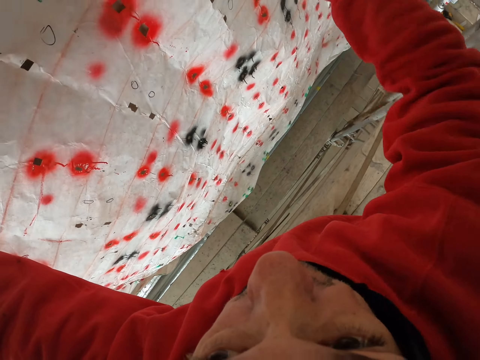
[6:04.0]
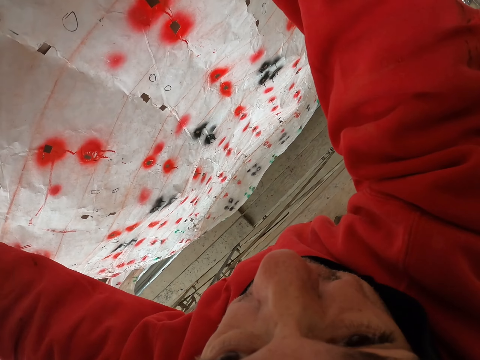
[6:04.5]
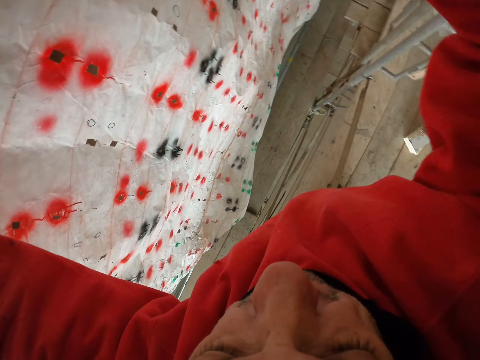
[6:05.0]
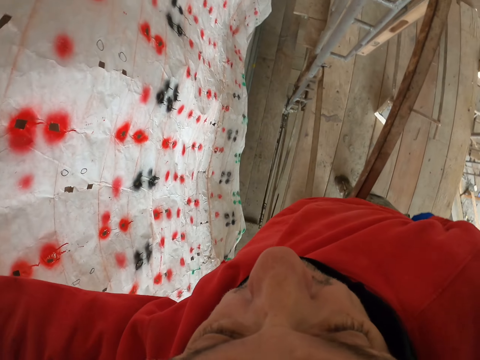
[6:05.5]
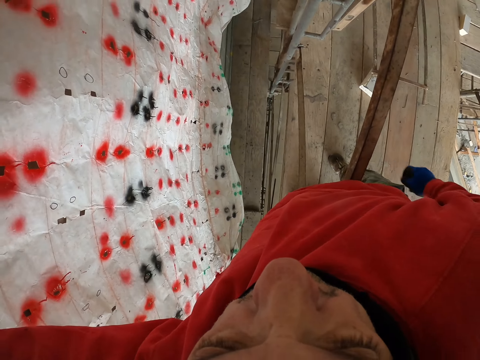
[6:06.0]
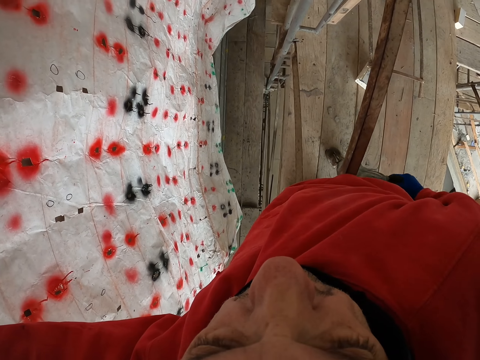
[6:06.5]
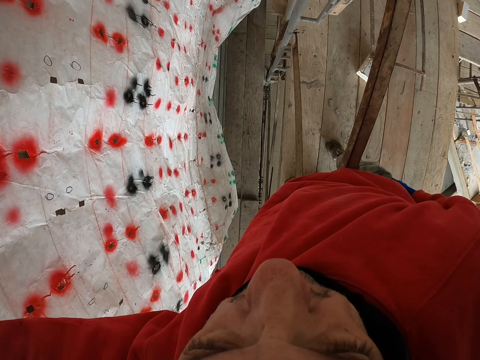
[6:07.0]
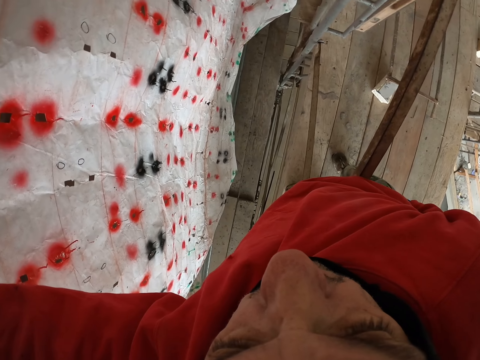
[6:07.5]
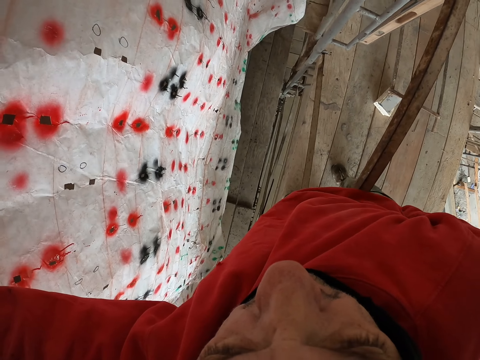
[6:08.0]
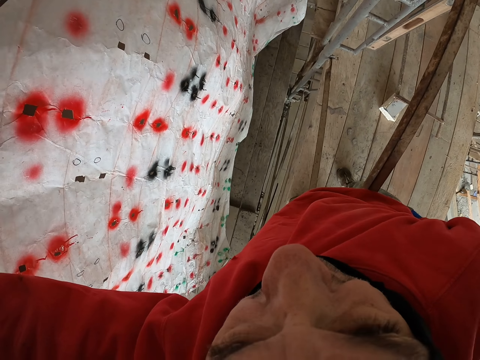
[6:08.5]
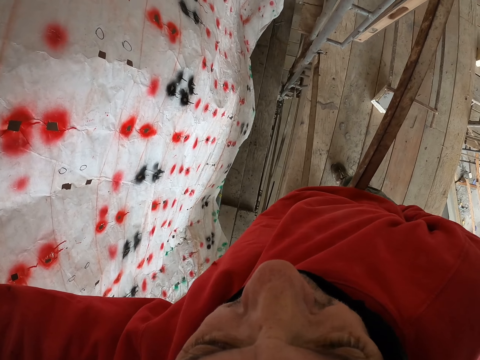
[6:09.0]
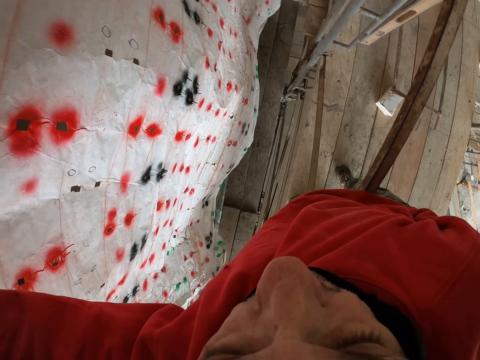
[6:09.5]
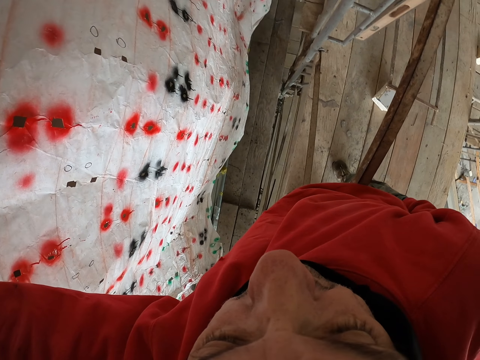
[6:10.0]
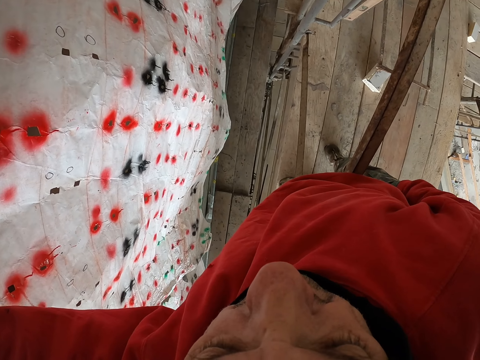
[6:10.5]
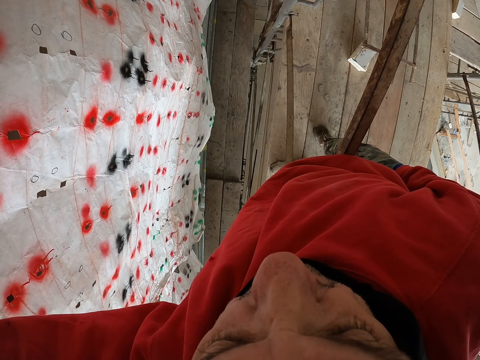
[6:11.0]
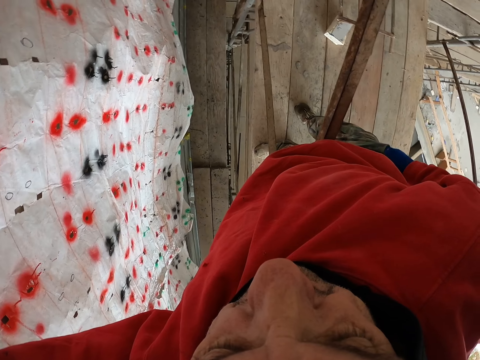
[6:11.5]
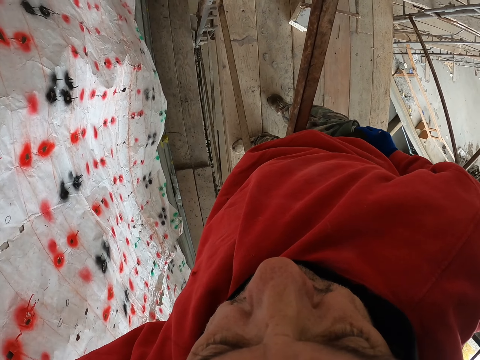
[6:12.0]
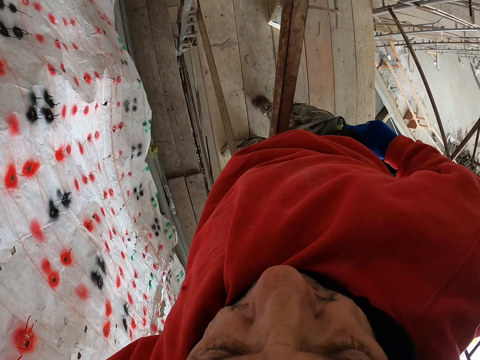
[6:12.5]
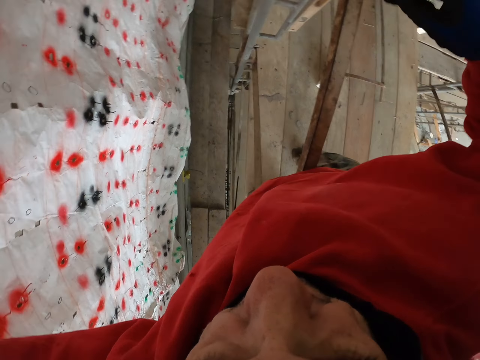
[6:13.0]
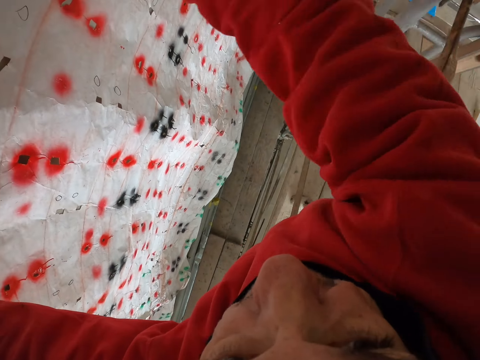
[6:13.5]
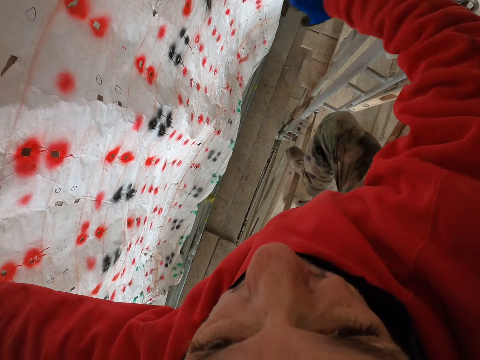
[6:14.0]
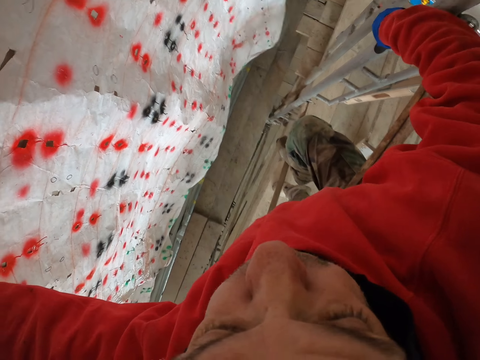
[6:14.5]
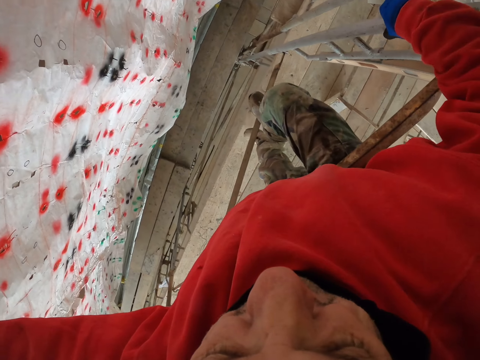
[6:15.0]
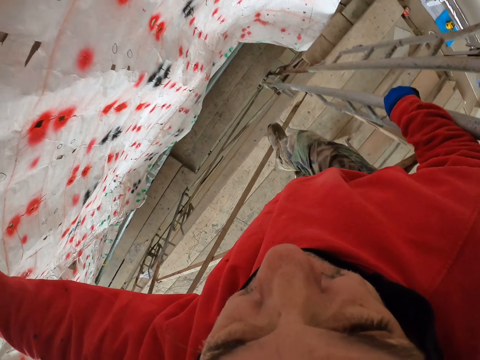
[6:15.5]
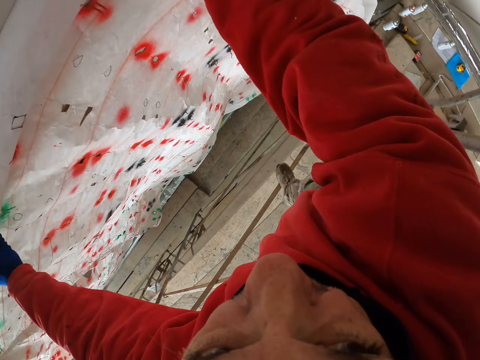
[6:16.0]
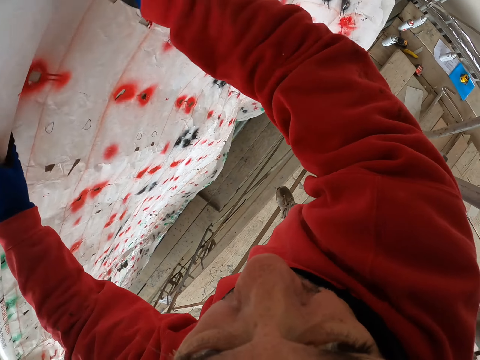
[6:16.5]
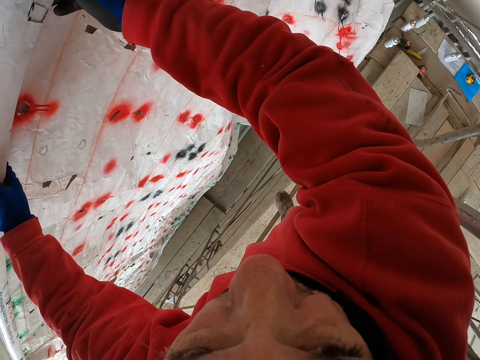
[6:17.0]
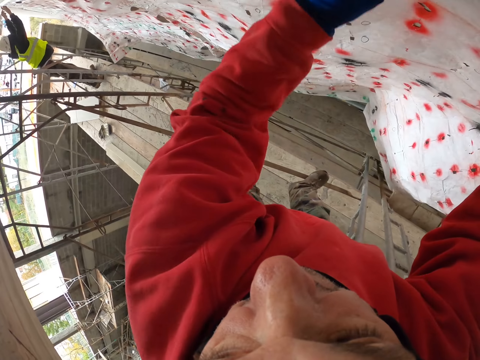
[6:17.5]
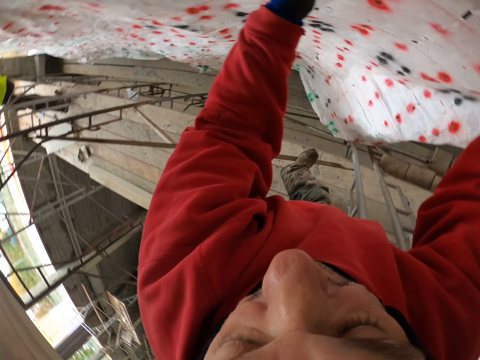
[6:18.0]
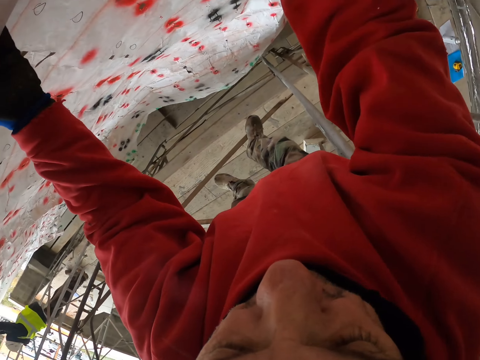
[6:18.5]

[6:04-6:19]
The camera wearer removes the nail from the pocket. They hold the metal with the right hand. They hold the paper with hands.

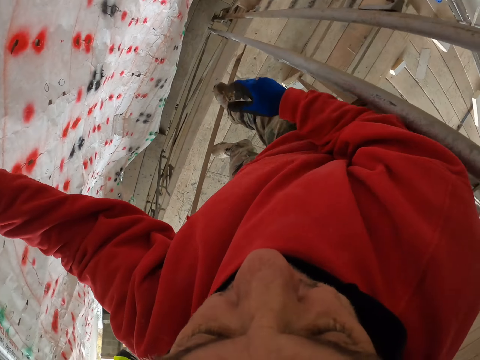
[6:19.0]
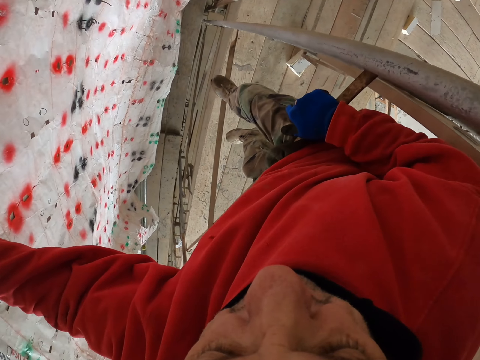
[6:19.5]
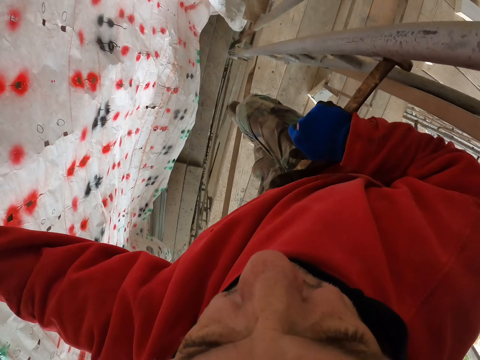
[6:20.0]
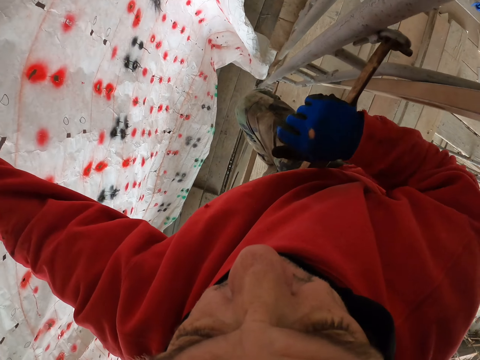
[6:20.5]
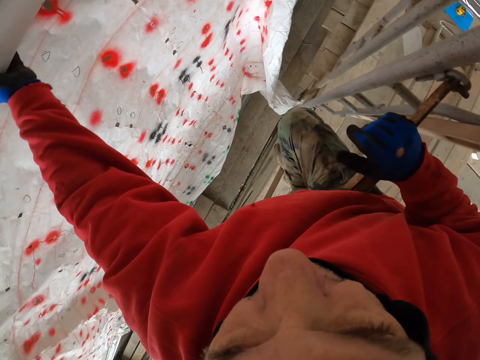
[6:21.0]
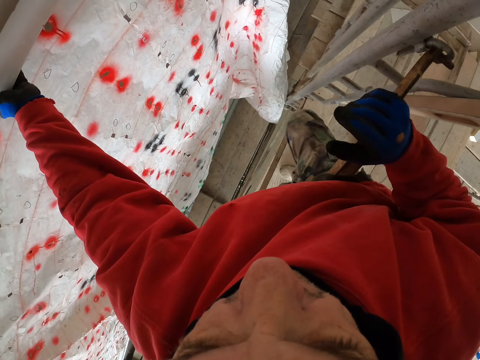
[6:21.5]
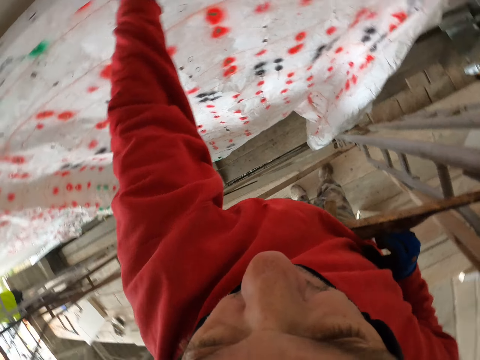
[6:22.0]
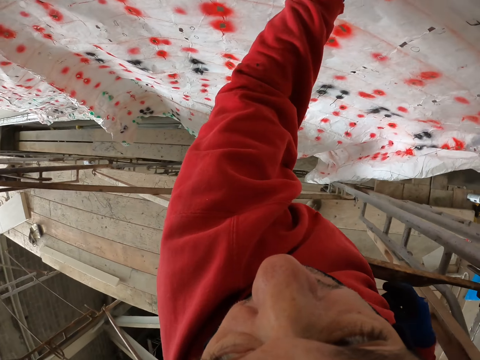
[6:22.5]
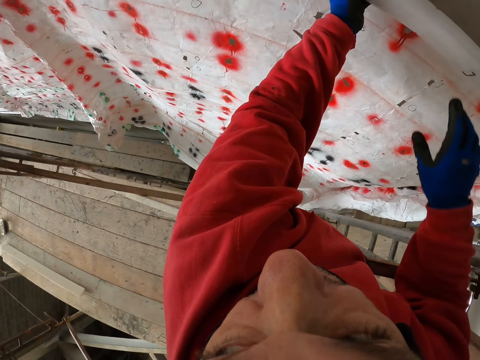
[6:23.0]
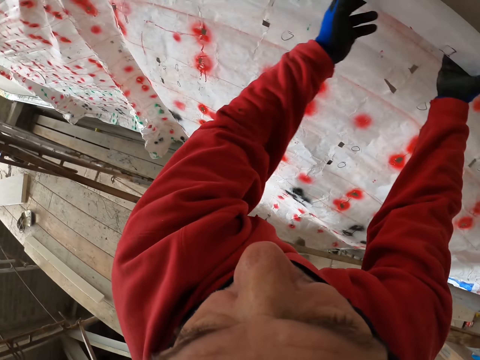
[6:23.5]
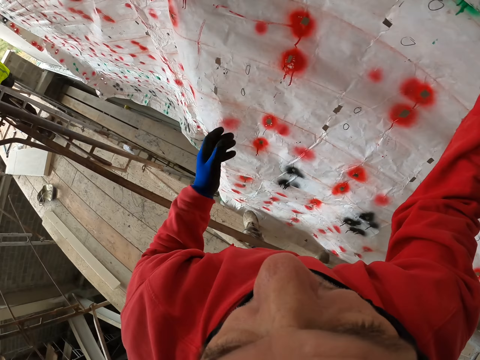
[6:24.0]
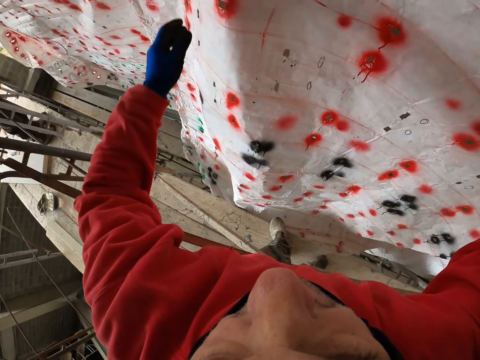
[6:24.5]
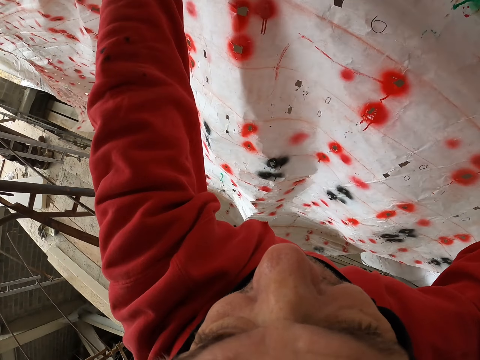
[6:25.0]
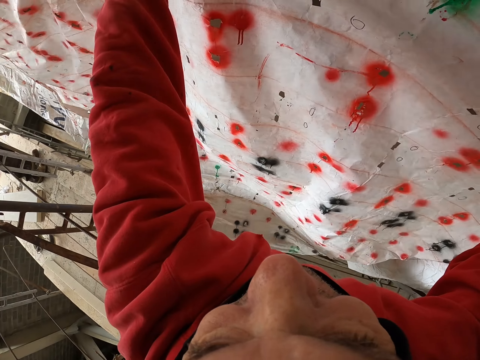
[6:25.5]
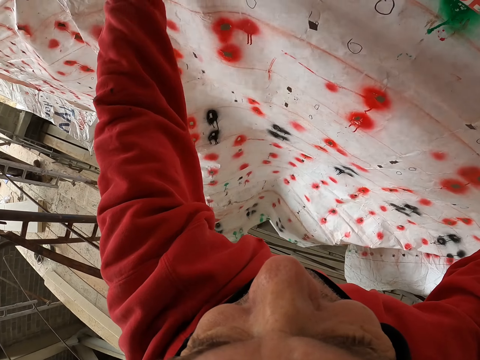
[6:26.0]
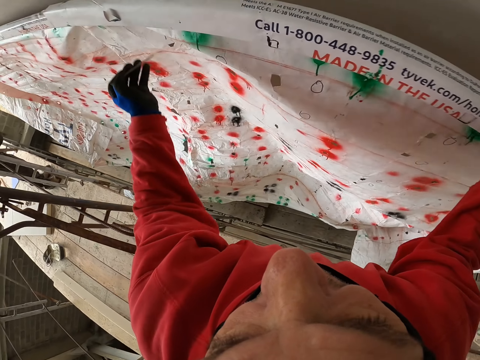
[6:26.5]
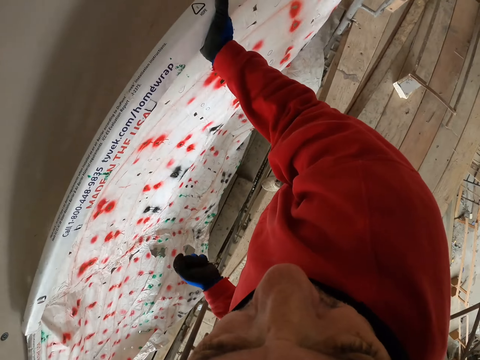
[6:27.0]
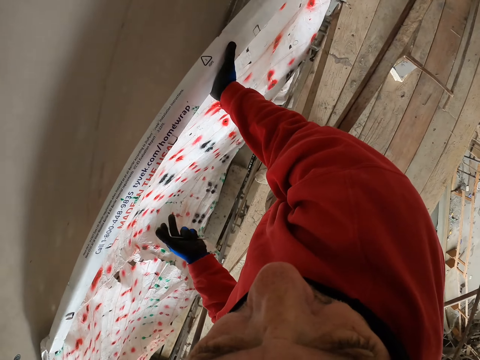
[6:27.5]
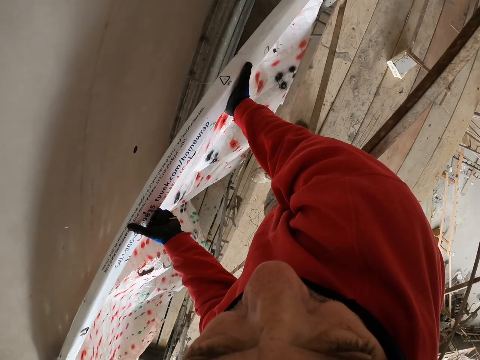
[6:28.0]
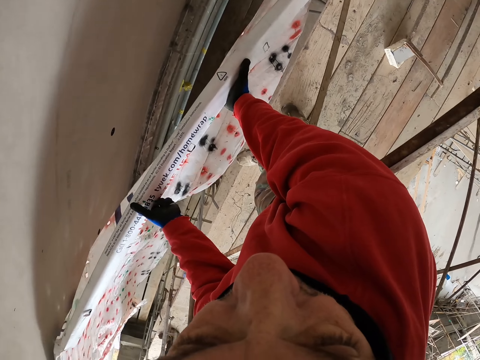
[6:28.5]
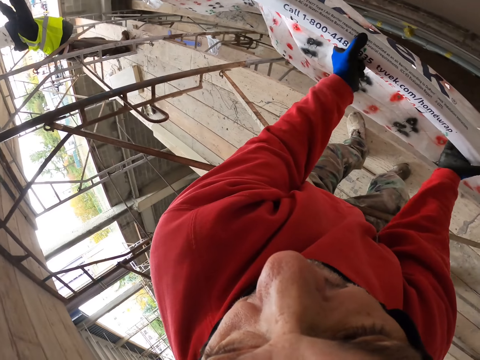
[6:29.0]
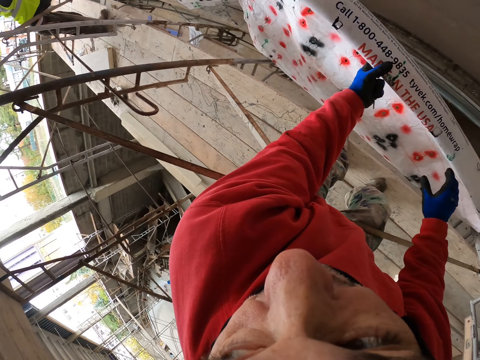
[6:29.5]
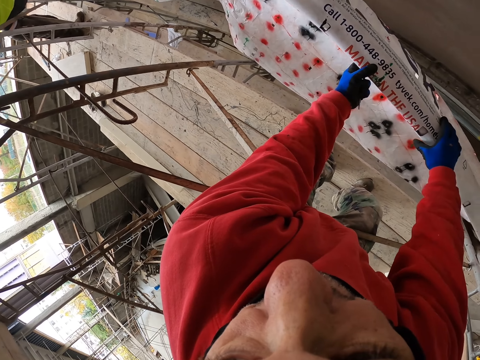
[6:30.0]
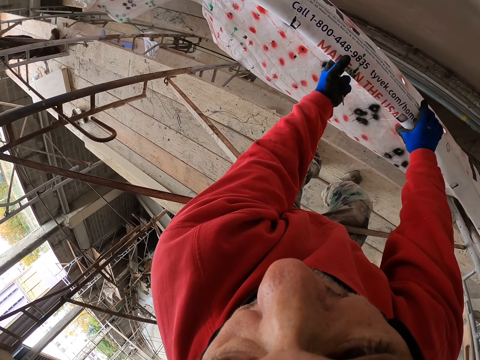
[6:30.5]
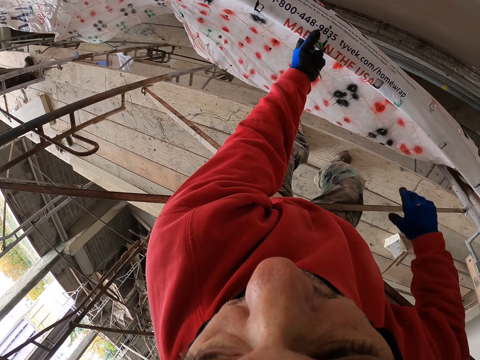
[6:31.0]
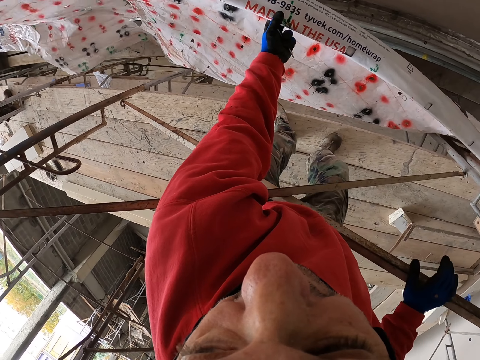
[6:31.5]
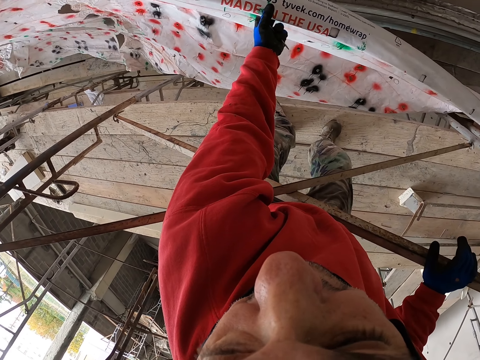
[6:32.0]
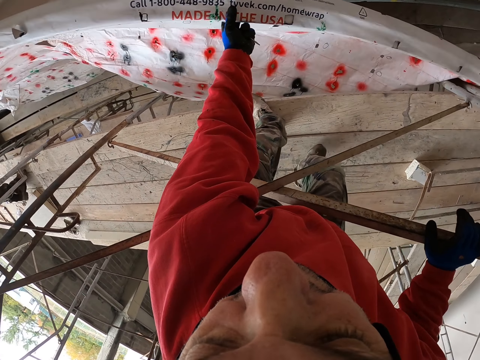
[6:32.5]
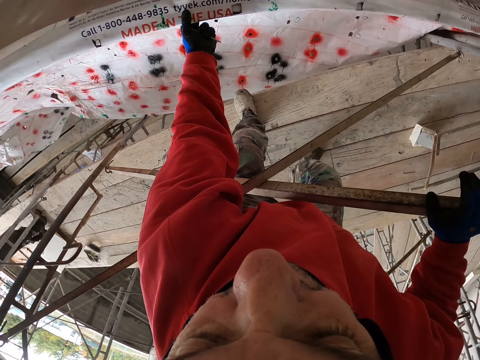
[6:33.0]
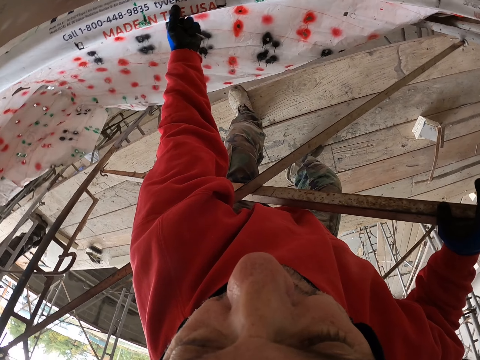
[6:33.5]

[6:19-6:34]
The camera wearer holds the nail. They put the right leg on the metal. They look at the paper. They hold the paper with hands. They remove the paper from the wall. They hold the paper with the left hand.
